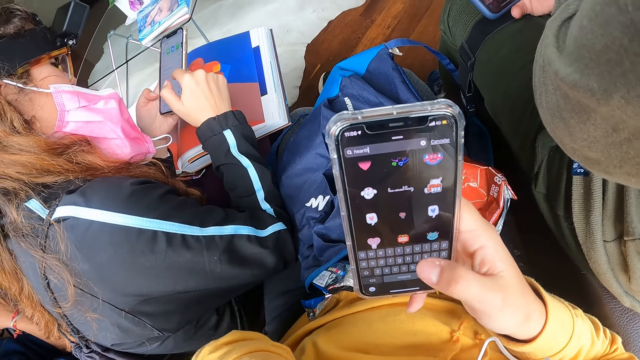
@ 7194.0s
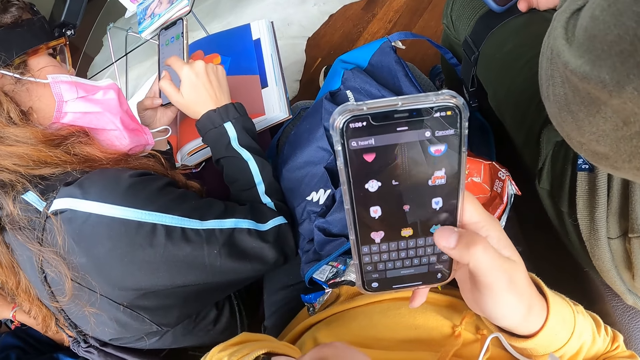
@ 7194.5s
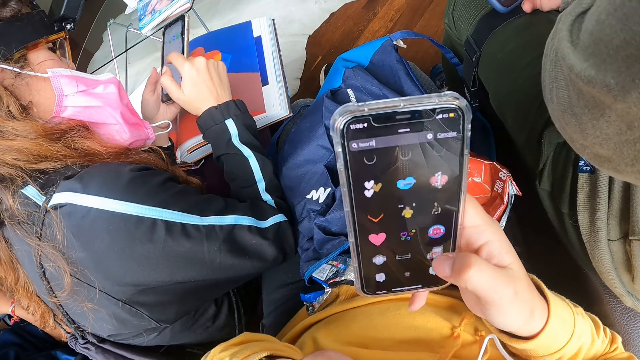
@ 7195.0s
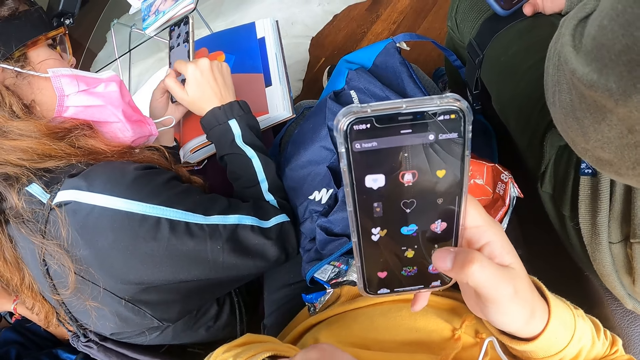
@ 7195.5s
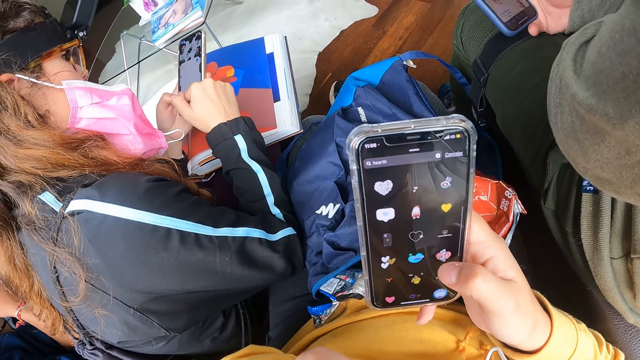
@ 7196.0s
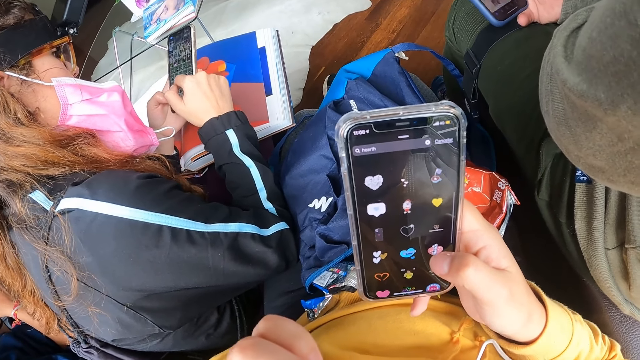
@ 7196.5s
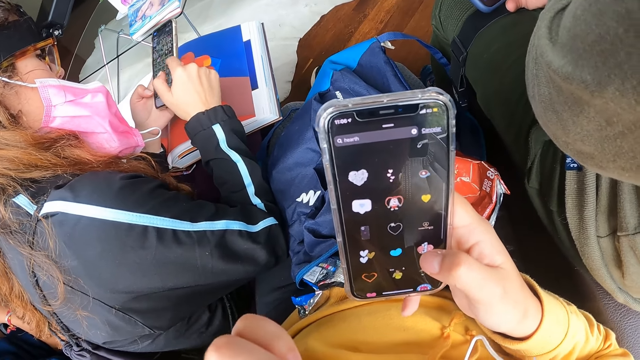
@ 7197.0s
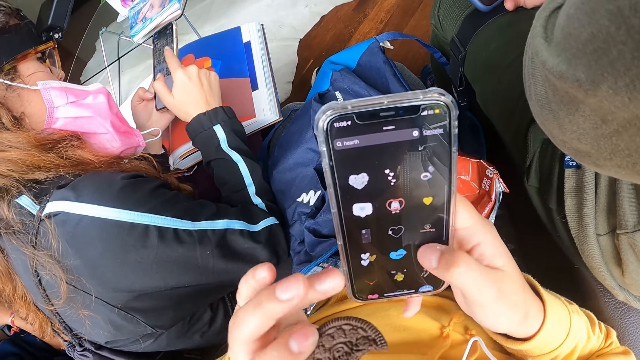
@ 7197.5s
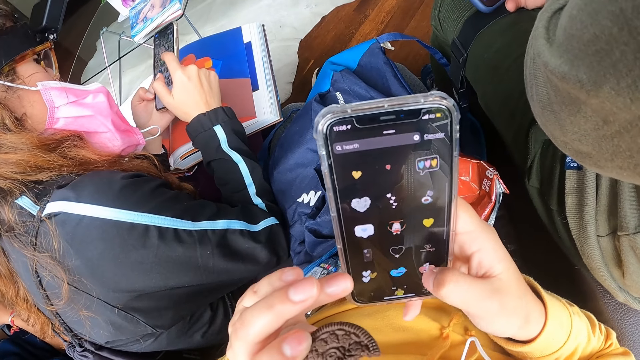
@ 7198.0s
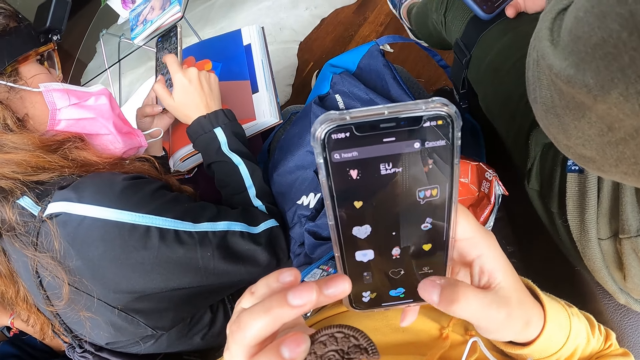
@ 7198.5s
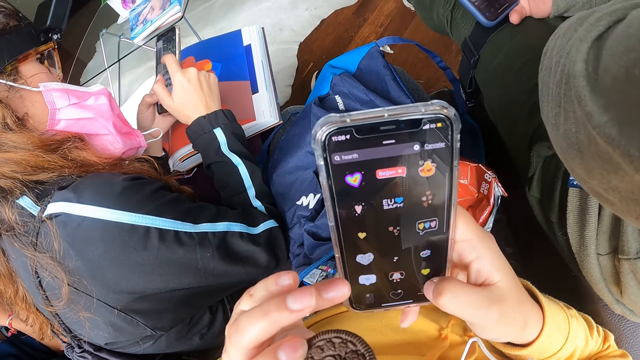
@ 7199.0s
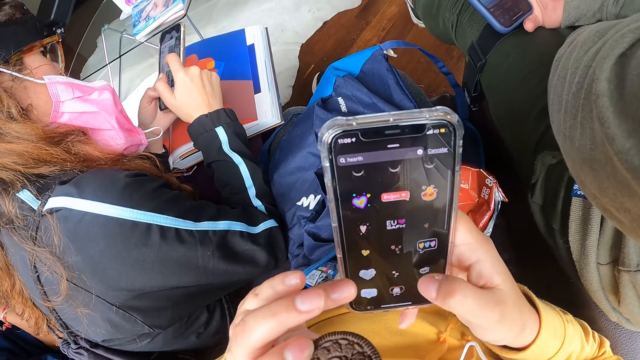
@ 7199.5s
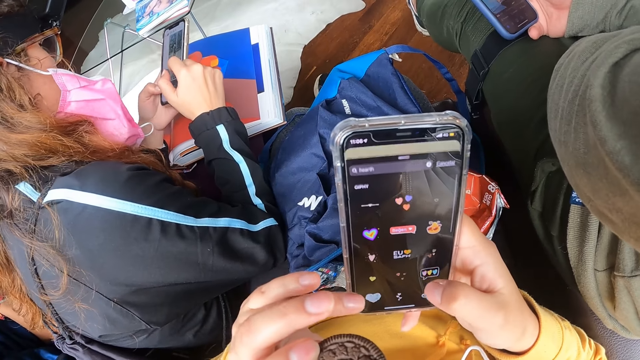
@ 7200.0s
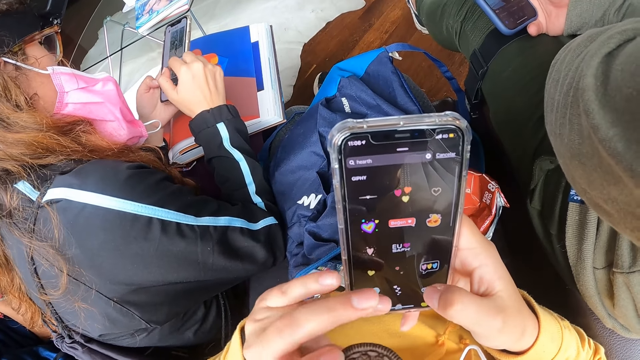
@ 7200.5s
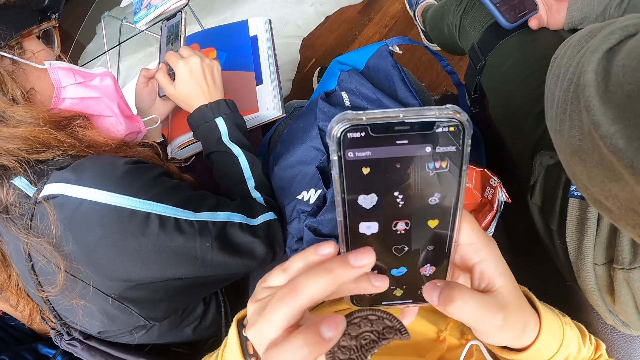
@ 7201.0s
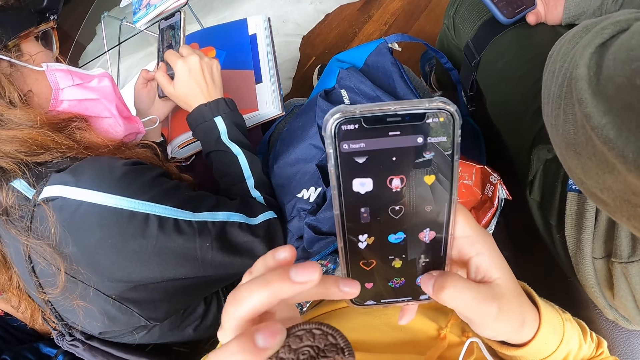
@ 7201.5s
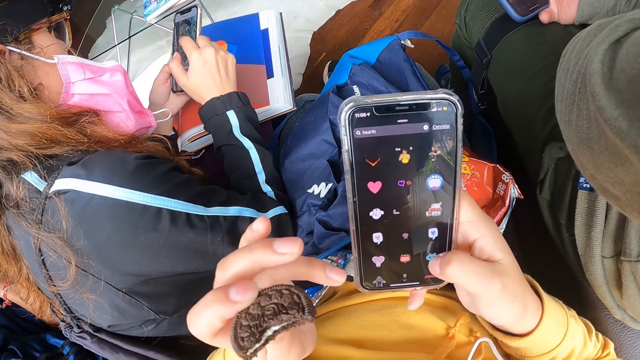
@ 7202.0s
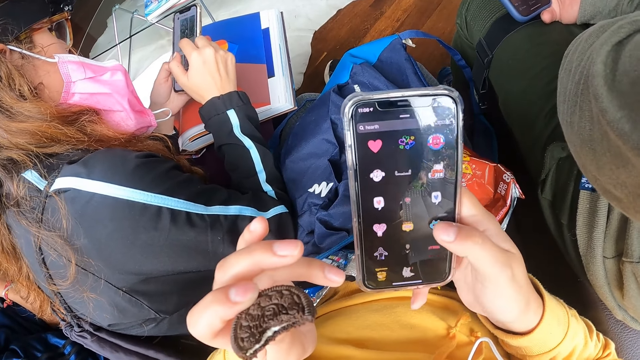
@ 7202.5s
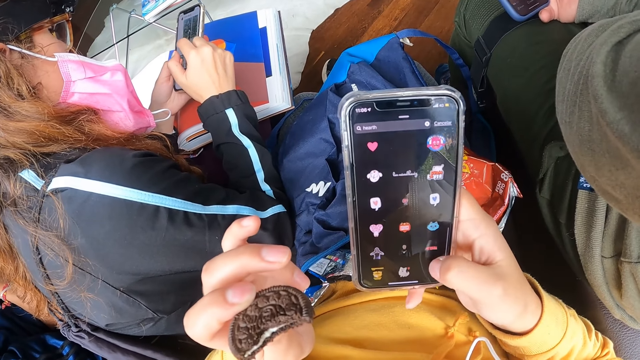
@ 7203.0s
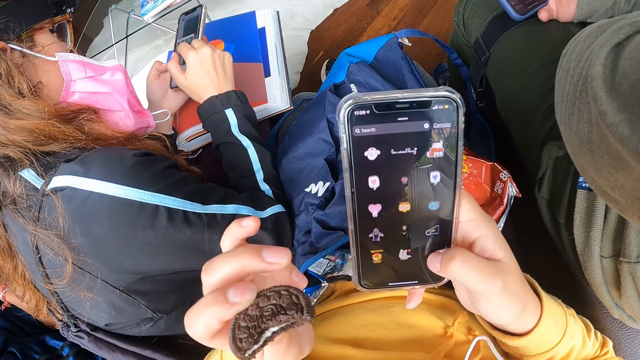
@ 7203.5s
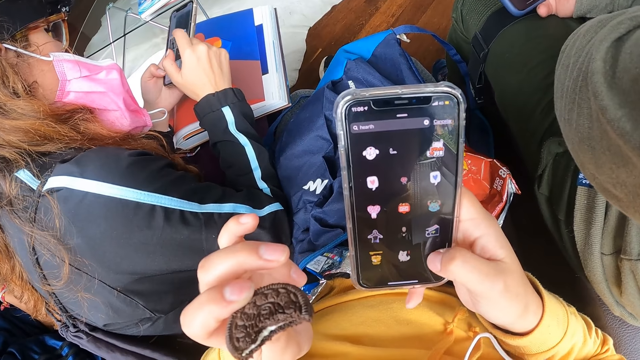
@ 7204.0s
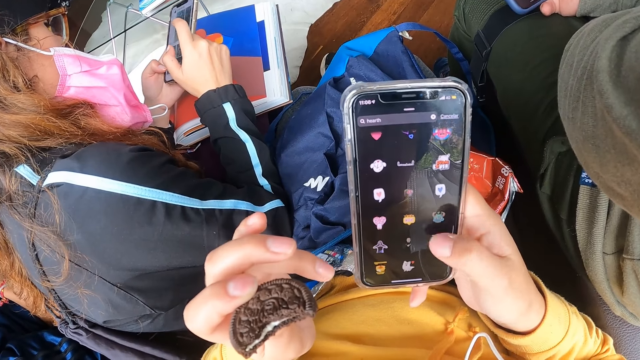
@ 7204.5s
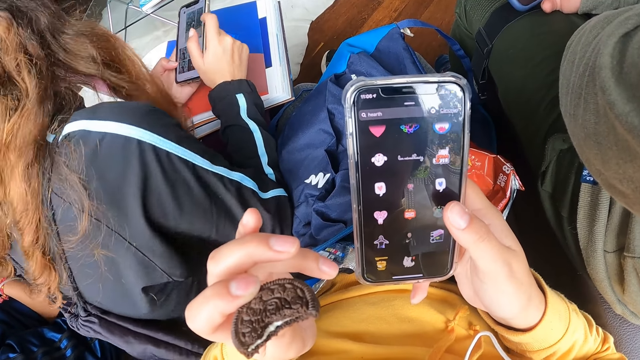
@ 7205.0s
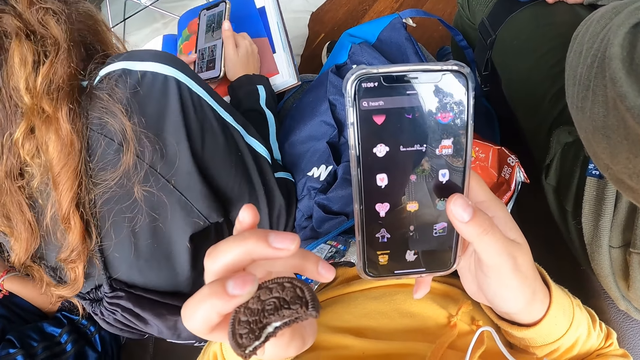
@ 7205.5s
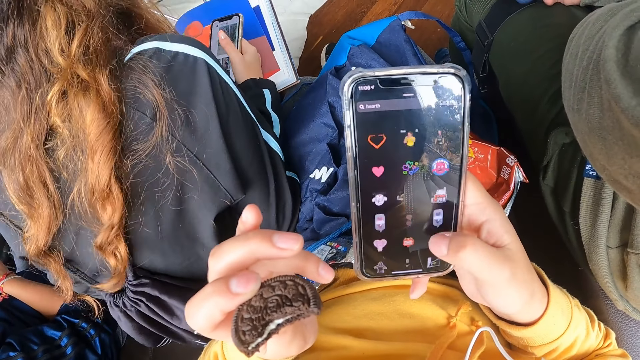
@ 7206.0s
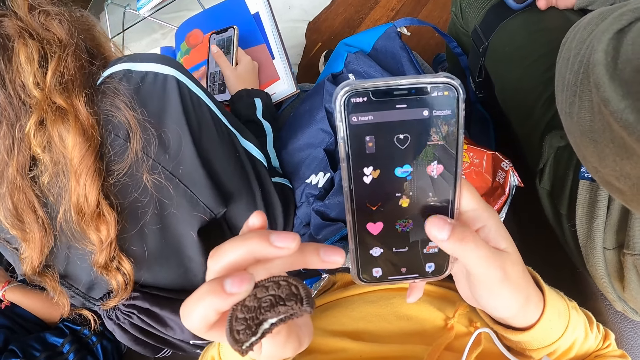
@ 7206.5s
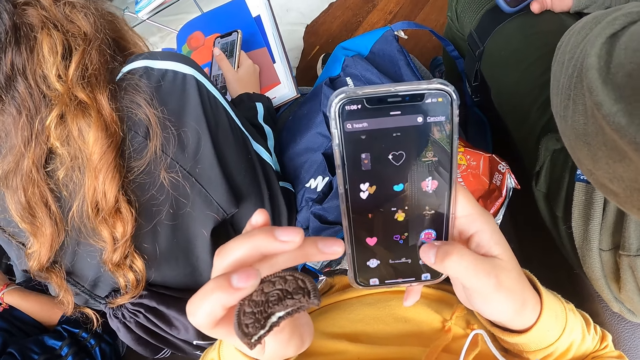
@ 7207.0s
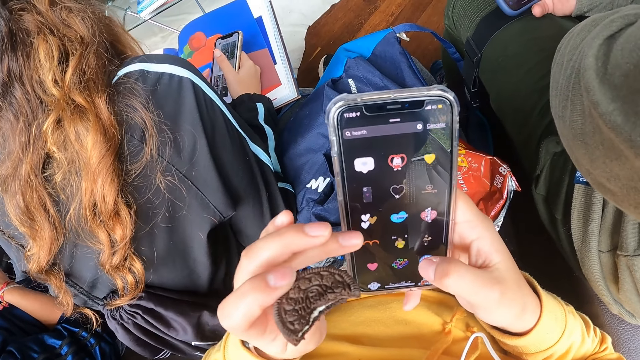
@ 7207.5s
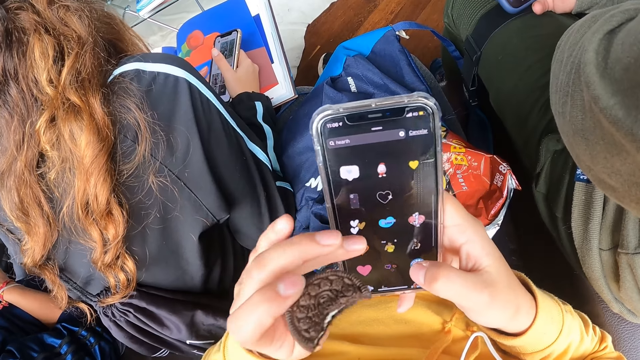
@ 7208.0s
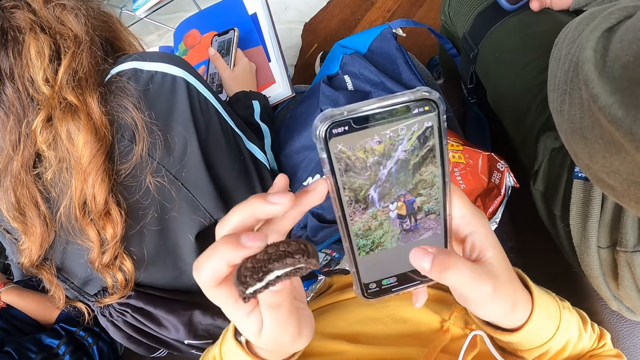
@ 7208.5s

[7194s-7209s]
The woman operates the phone in her left hand with both hands. The camera wearer operates the phone with her left hand. She operates the phone with both hands. The woman holds the phone with both hands.

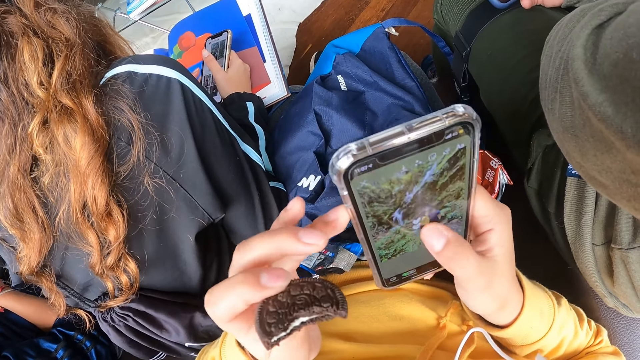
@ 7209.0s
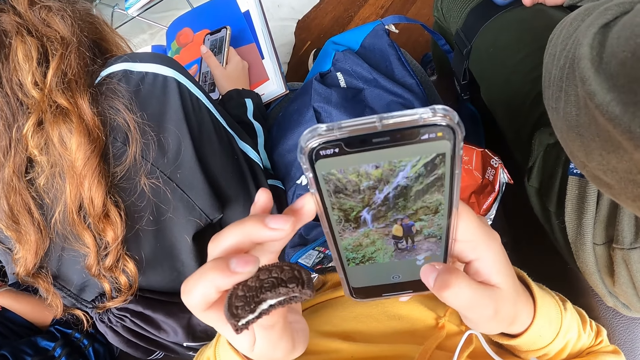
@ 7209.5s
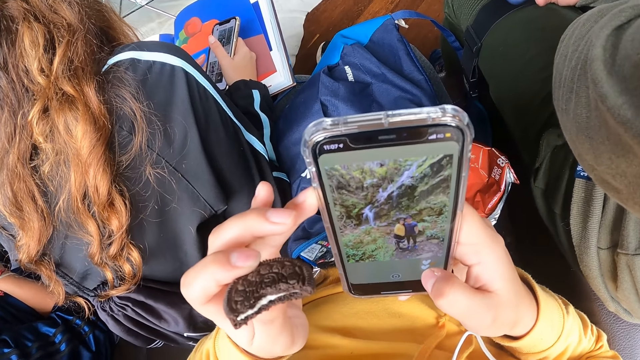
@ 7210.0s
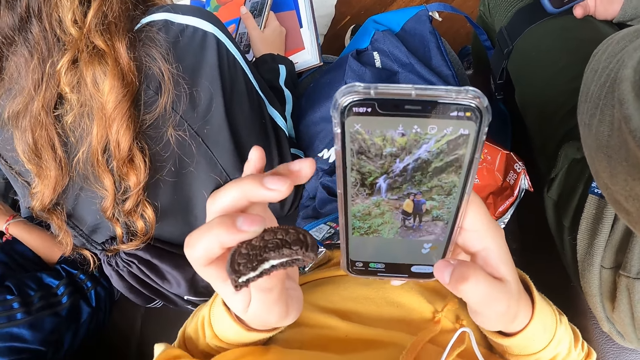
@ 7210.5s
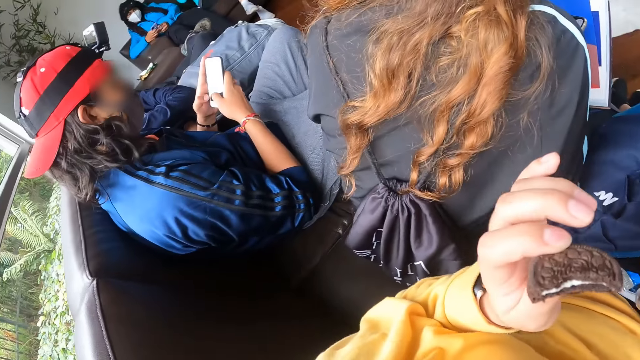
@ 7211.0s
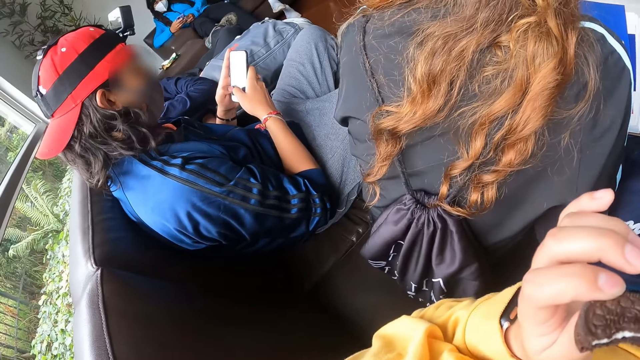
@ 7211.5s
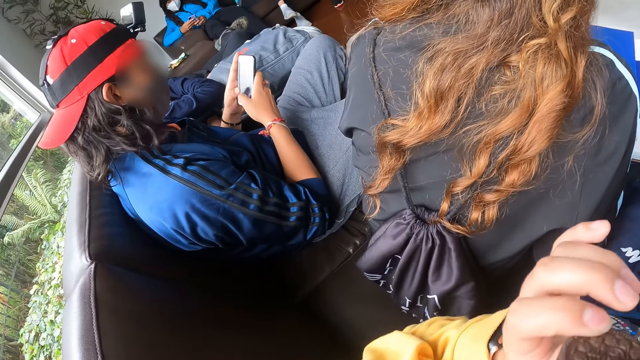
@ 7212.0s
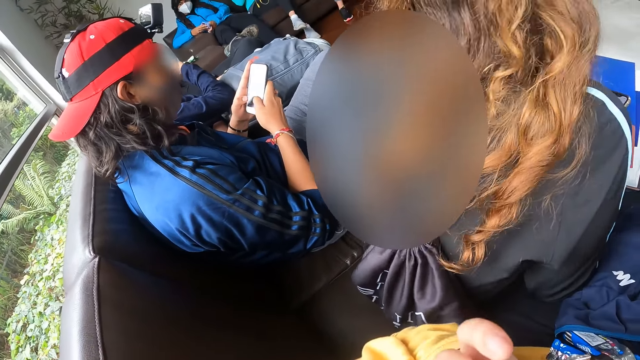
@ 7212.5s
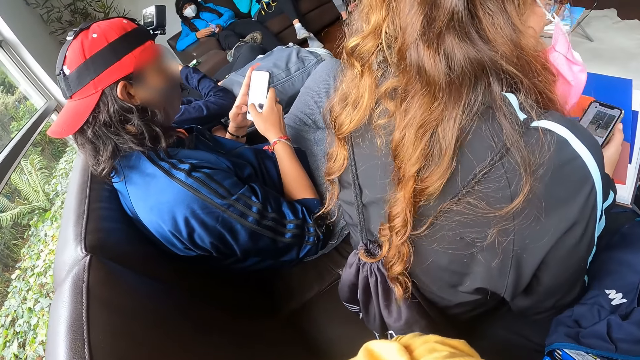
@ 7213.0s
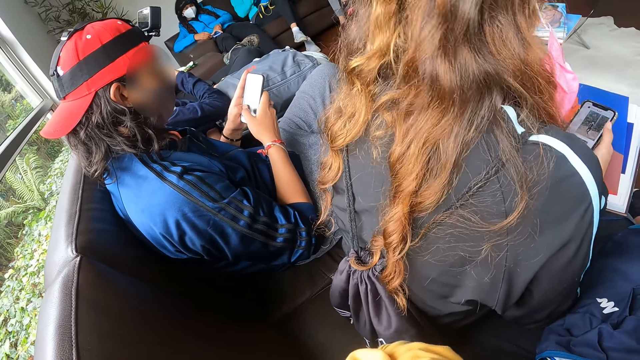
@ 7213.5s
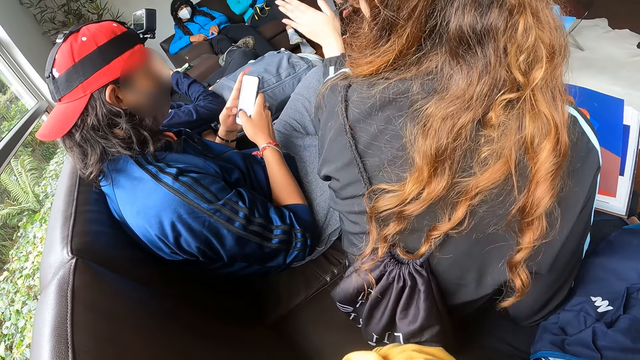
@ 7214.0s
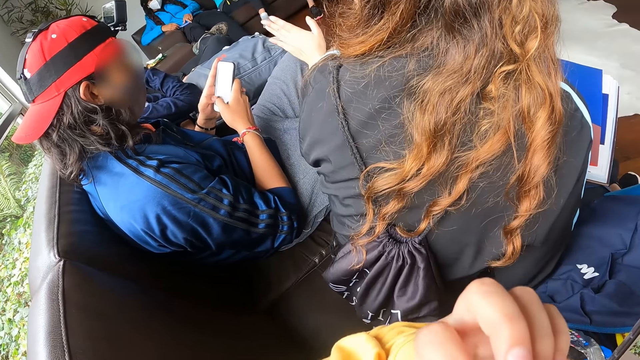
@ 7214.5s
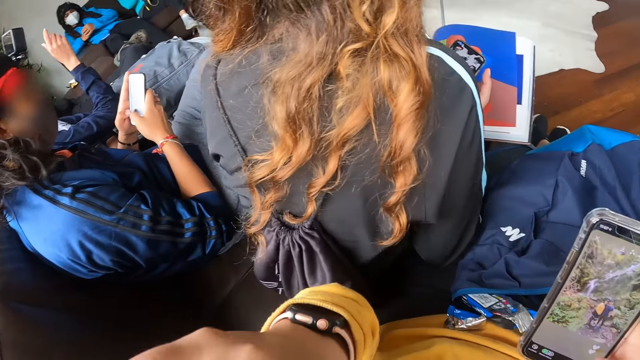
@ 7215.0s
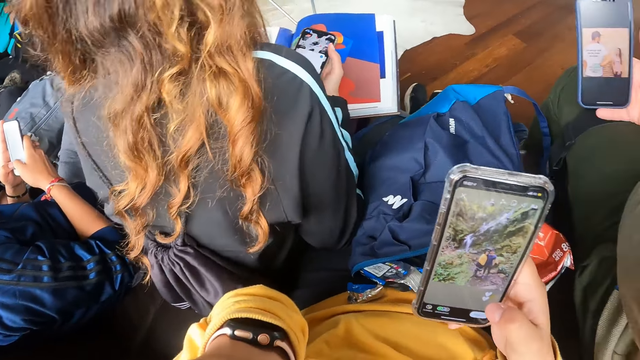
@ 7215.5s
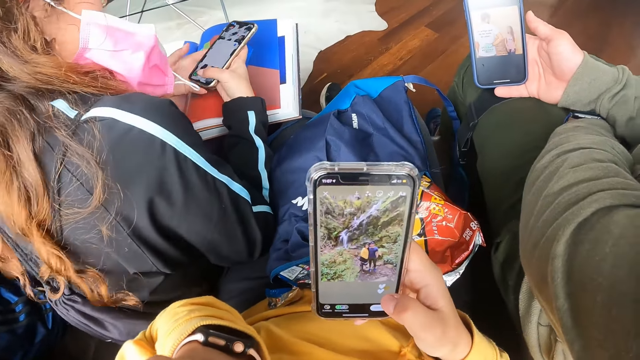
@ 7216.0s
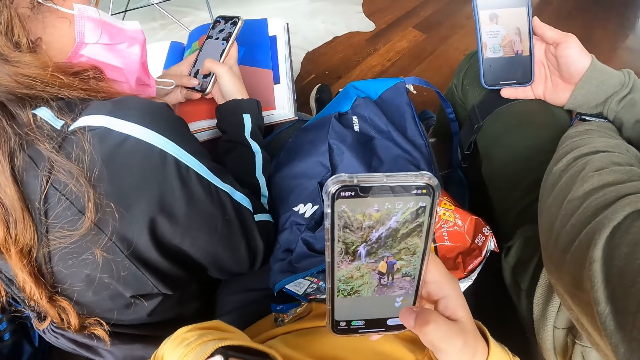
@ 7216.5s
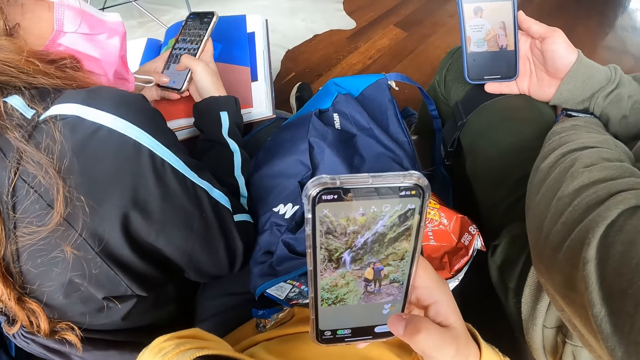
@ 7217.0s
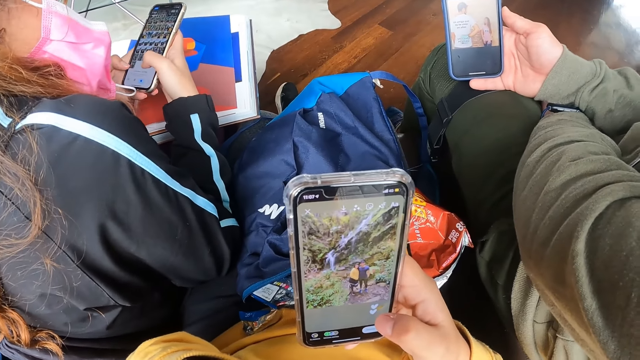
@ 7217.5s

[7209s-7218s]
The man operates the phone with both hands. The woman holds the phone with both hands. The woman holds the phone with her left hand and places the phone on her lap with her left hand. Another woman holds the phone with her right hand. The other woman holds the phone with both hands and operates the phone with both hands.
